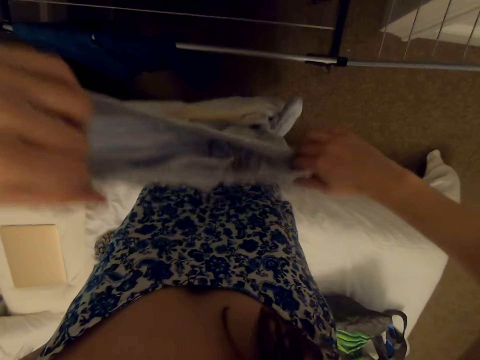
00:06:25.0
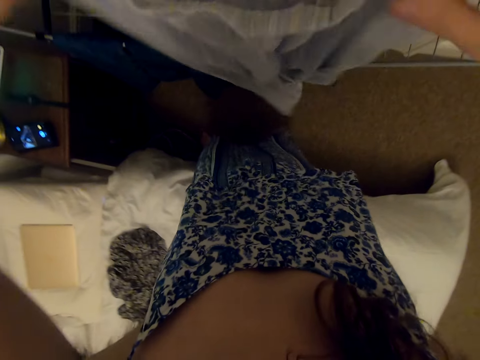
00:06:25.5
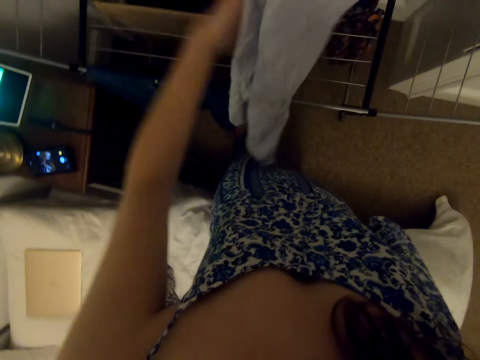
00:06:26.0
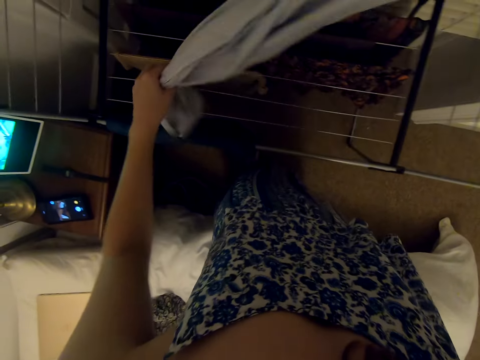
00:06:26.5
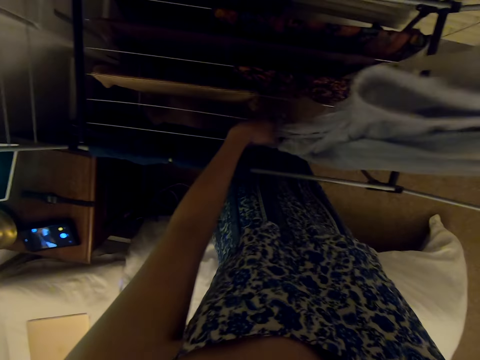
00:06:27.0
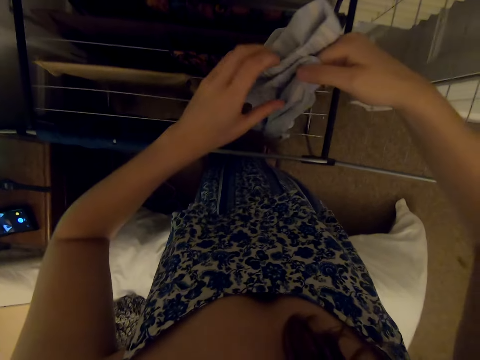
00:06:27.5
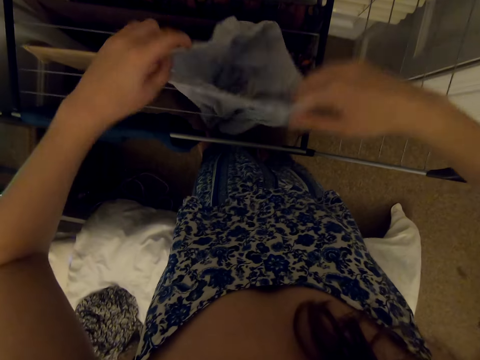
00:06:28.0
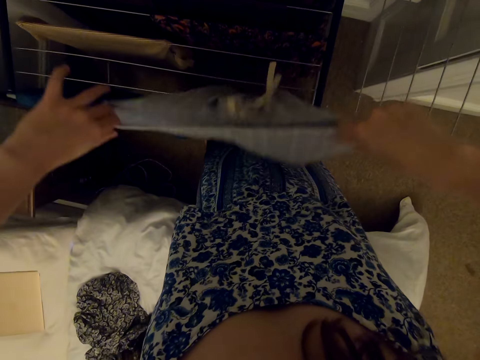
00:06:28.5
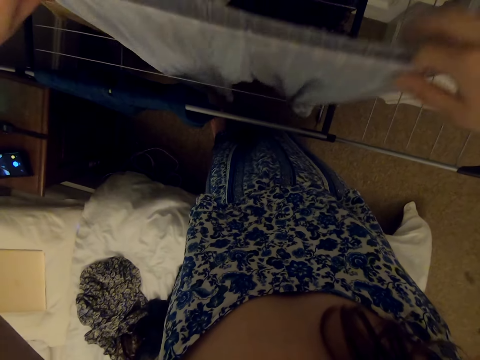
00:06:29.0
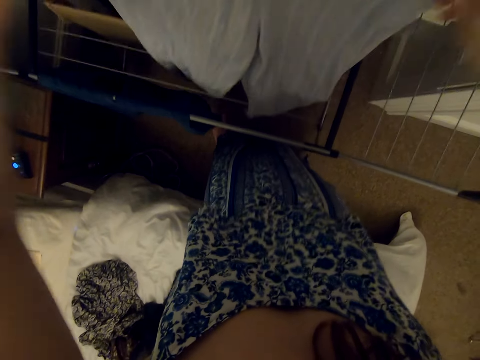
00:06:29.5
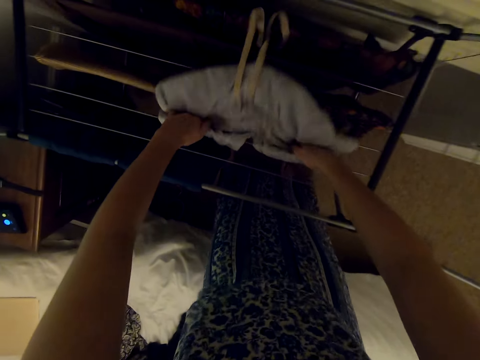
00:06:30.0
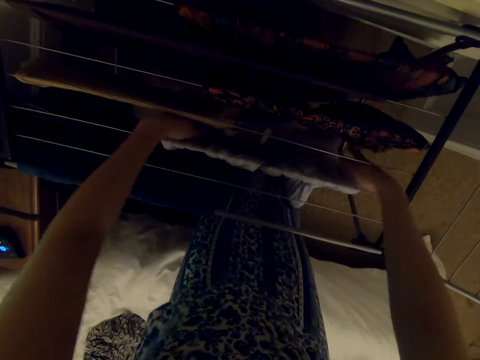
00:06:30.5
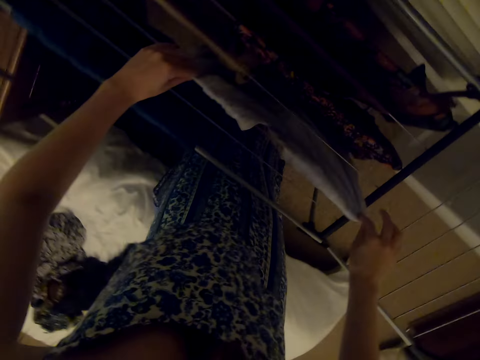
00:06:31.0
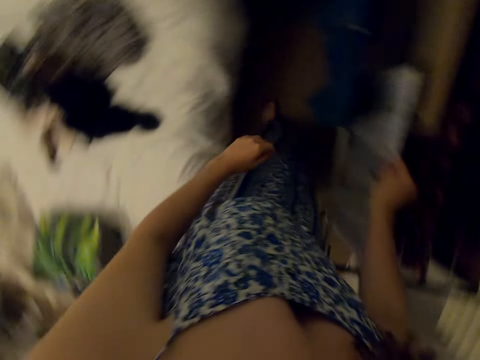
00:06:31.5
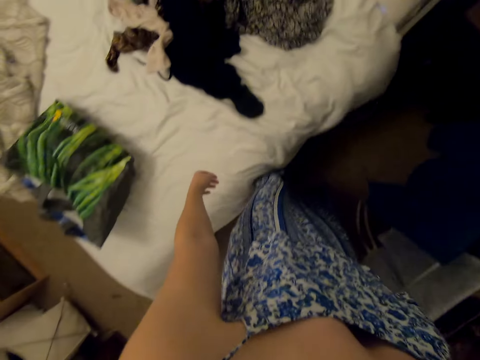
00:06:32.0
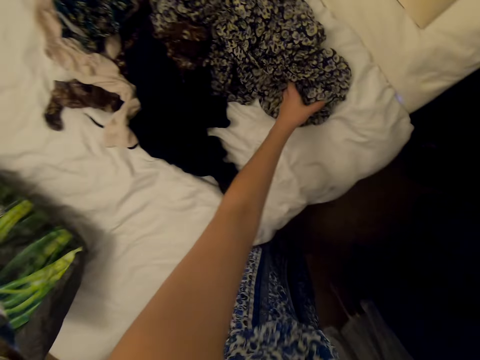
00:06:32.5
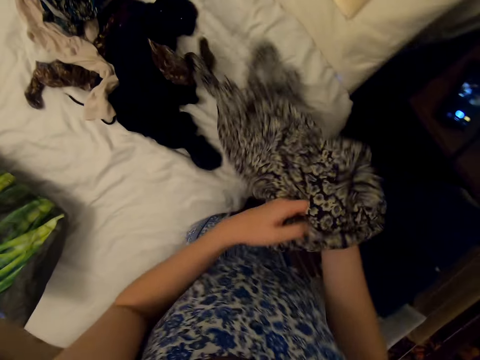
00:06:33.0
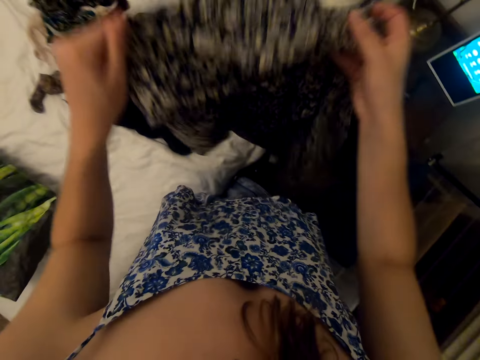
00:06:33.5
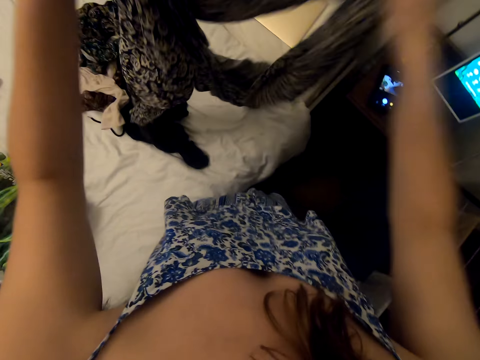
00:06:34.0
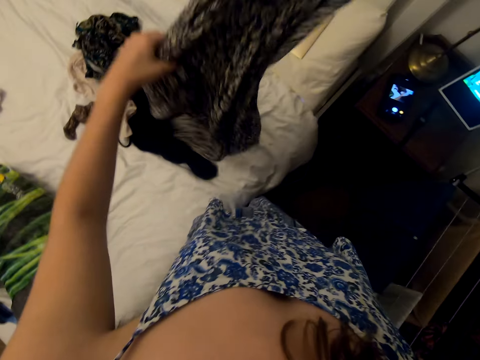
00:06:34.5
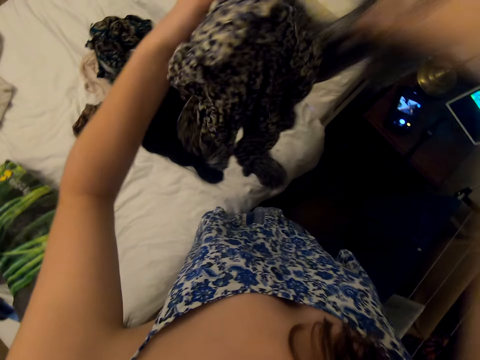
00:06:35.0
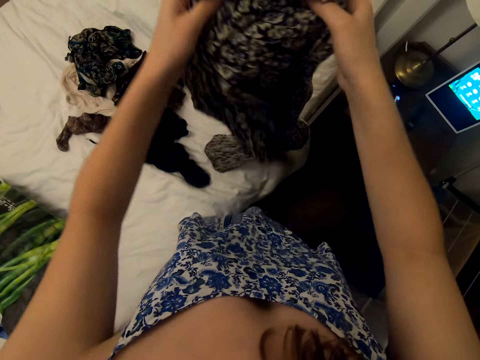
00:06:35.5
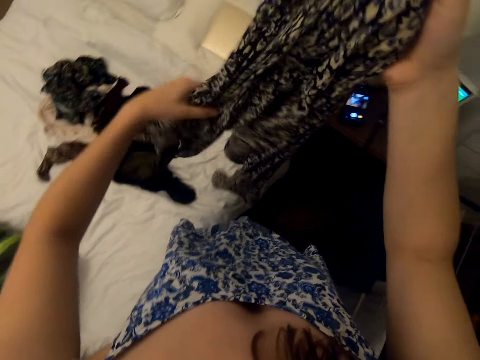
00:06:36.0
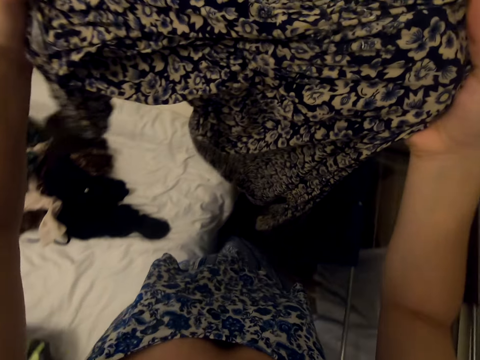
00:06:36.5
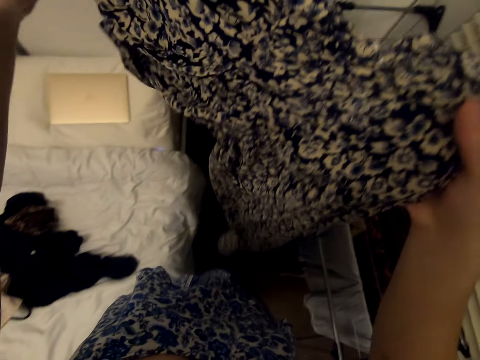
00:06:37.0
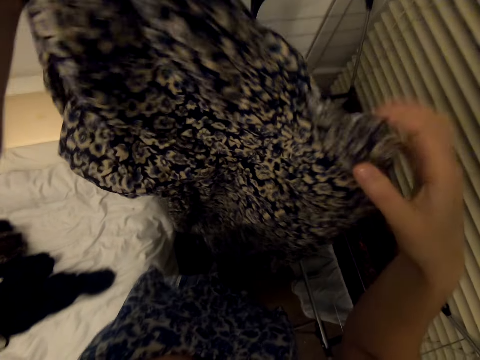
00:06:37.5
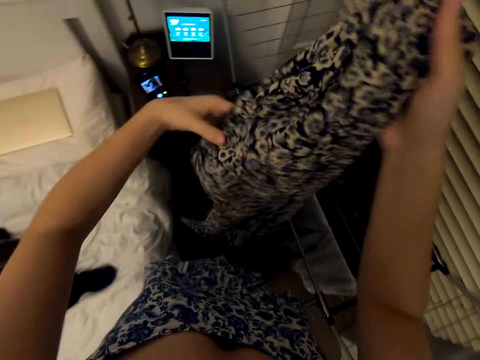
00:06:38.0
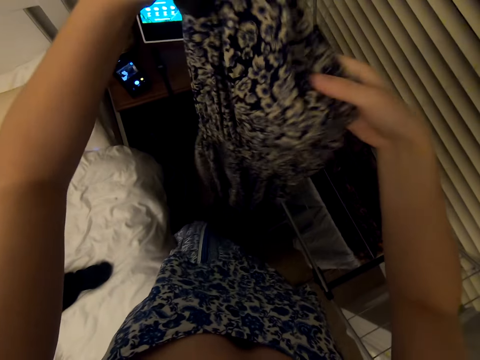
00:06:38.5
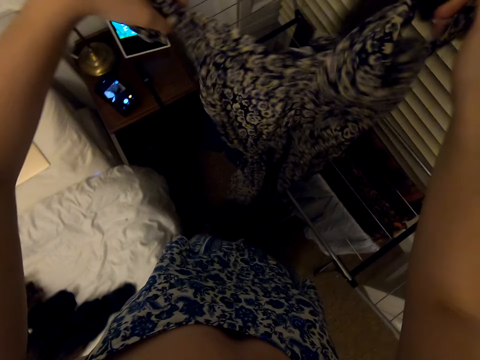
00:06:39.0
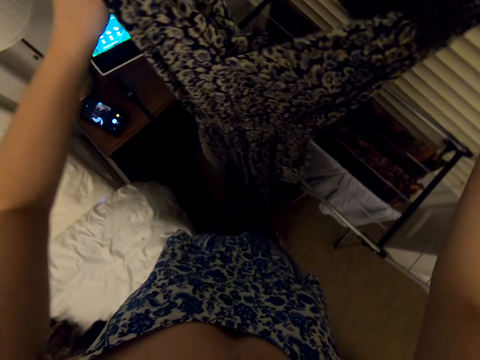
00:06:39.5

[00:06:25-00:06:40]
The camera wearer hangs the trouser on the rack. They pick up a jumpsuit.

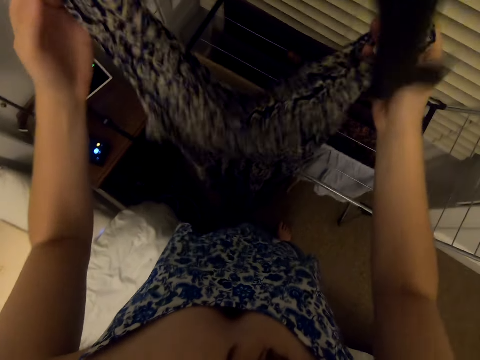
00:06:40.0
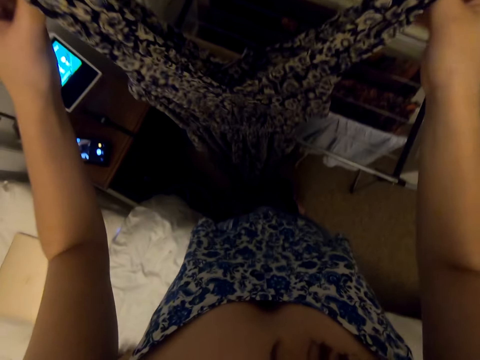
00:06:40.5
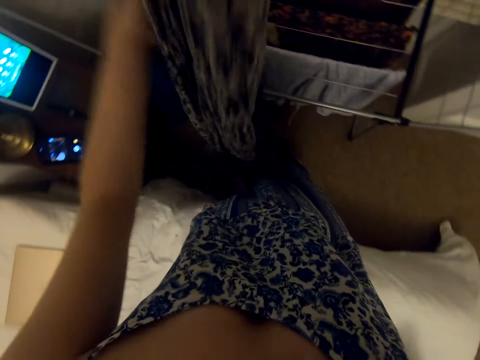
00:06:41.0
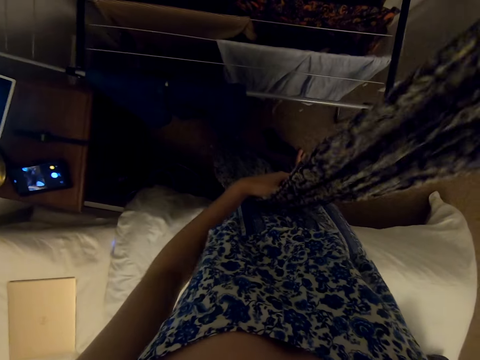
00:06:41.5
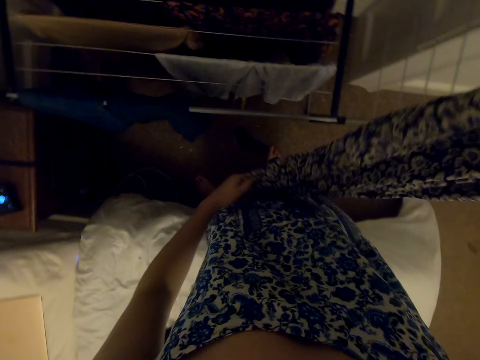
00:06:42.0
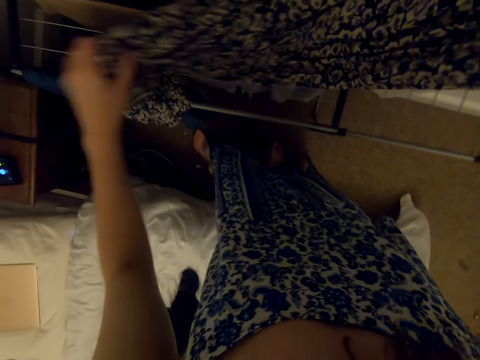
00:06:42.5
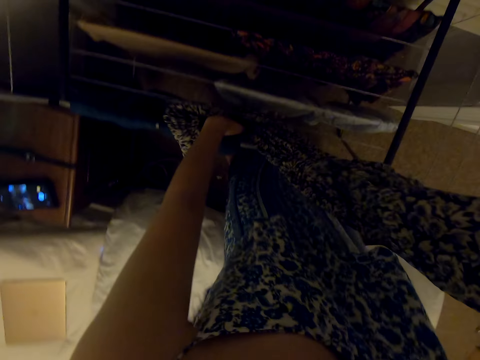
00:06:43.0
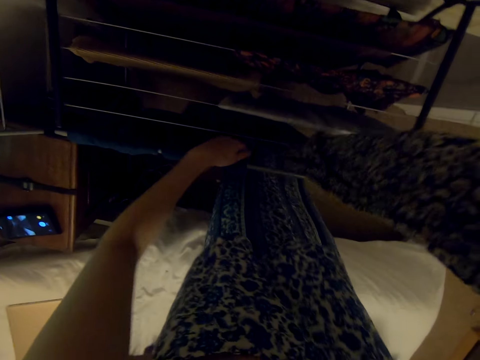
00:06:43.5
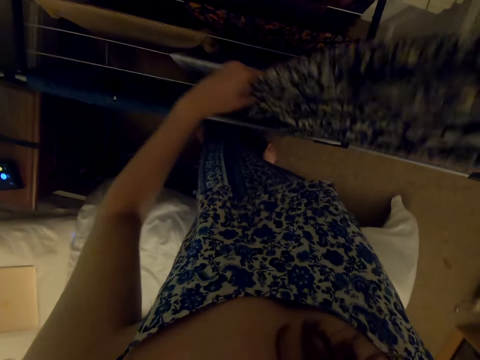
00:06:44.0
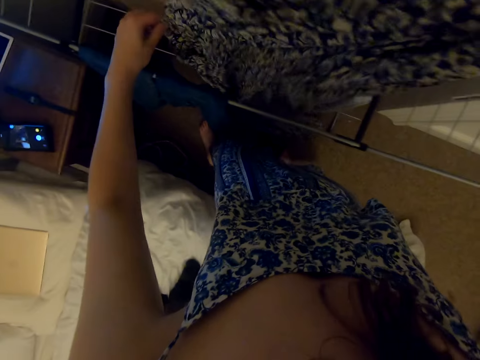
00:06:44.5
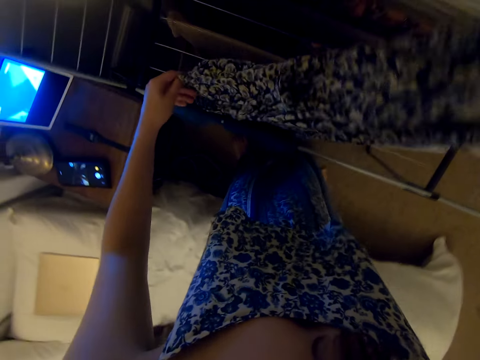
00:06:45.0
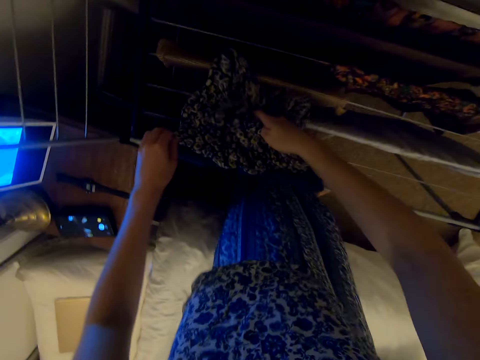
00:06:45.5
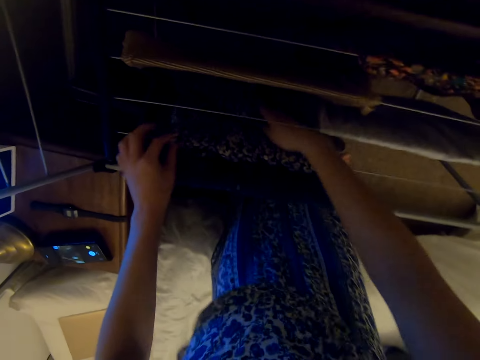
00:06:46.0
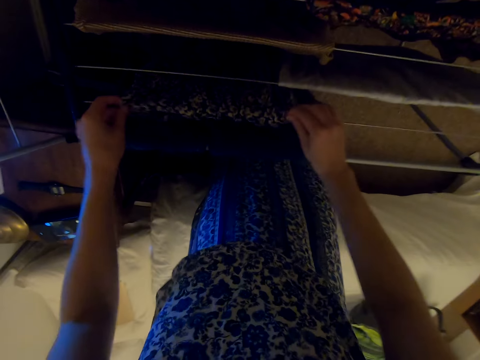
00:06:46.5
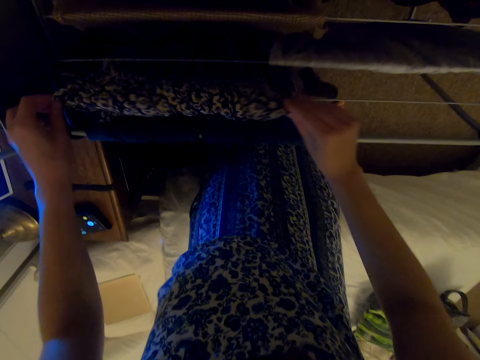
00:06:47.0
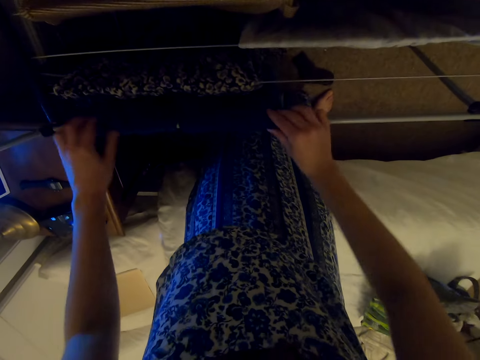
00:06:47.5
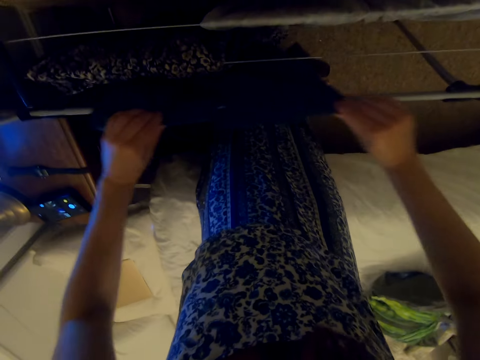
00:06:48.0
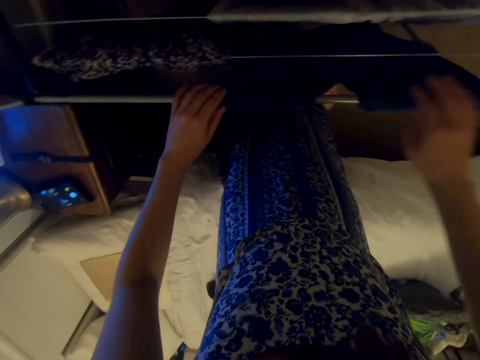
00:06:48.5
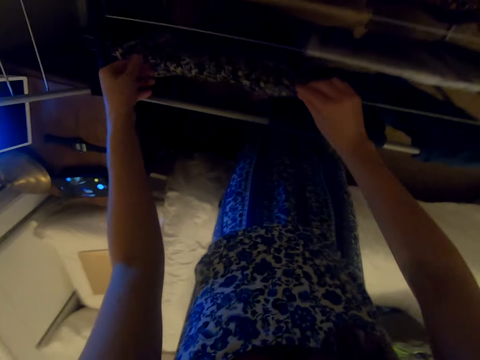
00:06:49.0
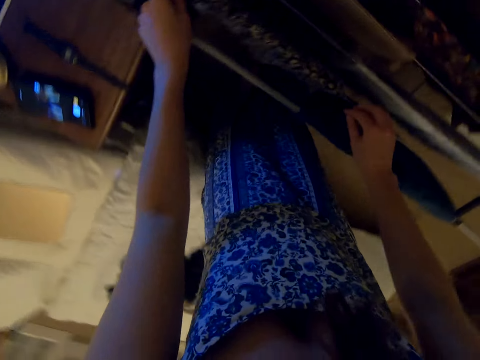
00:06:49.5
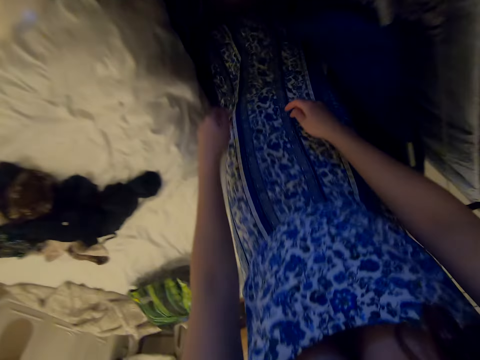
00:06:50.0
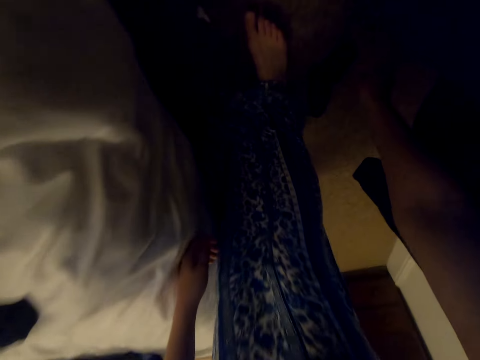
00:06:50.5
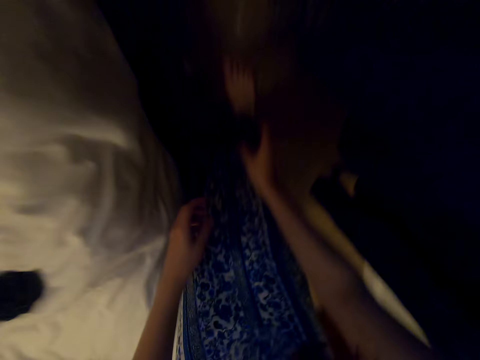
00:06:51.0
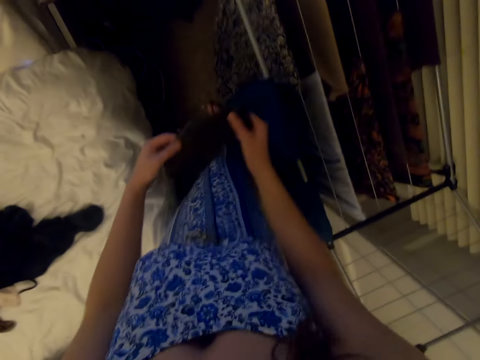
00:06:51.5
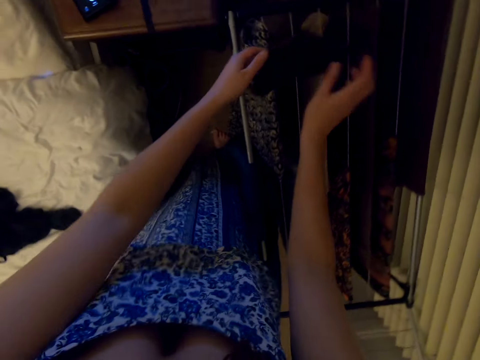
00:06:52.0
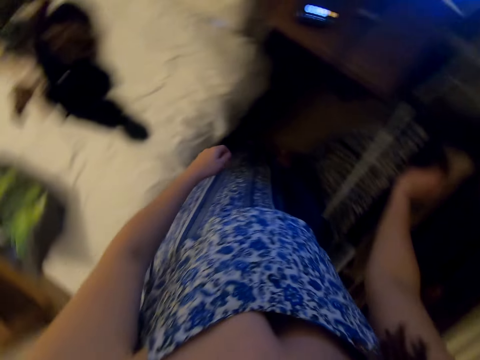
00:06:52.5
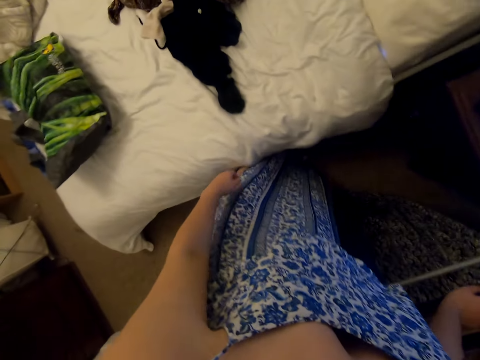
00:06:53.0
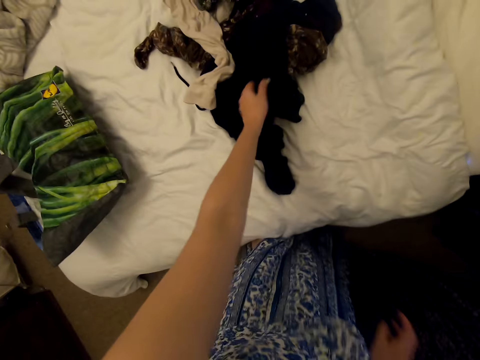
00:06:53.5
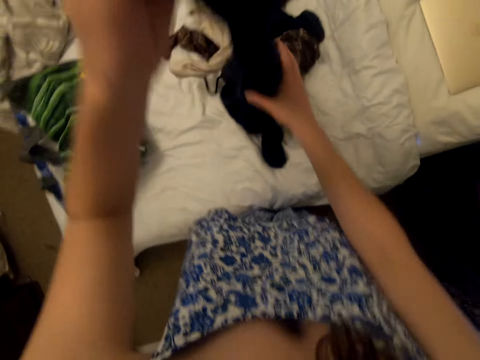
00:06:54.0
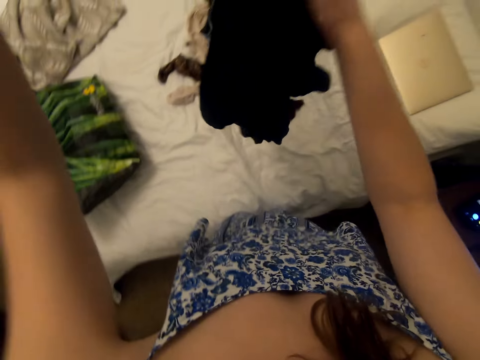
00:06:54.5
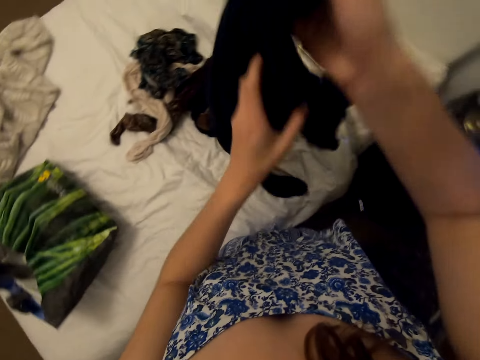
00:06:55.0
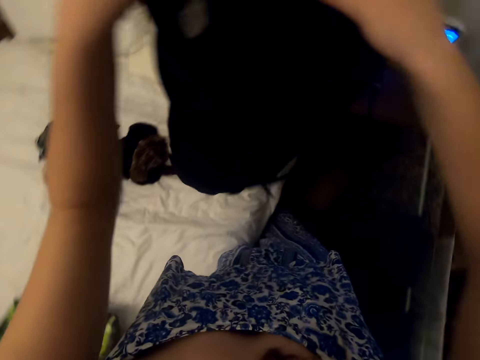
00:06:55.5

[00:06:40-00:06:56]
The camera wearer hangs the jumpsuit on the rack. They move the jeans trouser. They pick up socks and hang the socks on the rack. They pick up a trouser from the bed.
